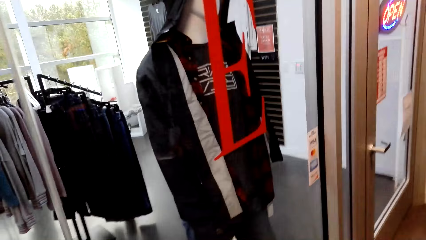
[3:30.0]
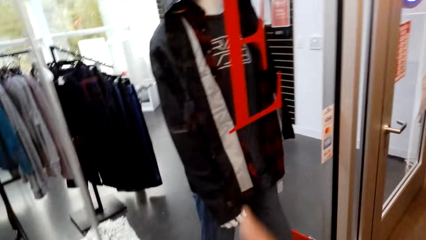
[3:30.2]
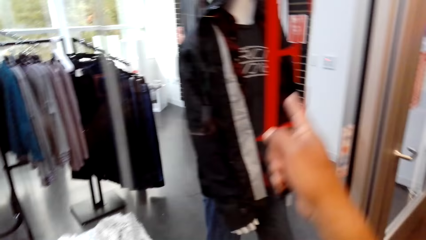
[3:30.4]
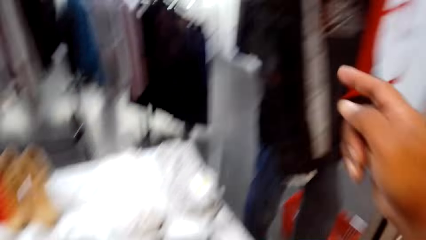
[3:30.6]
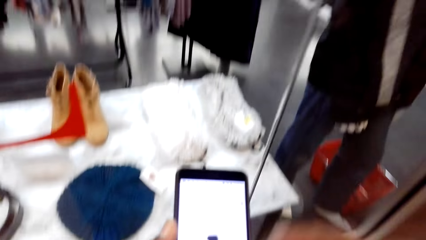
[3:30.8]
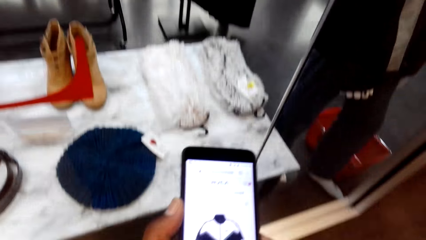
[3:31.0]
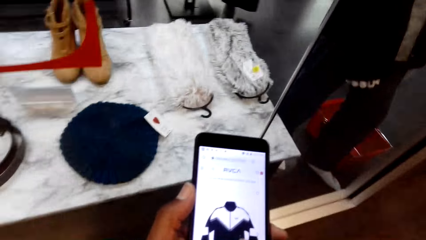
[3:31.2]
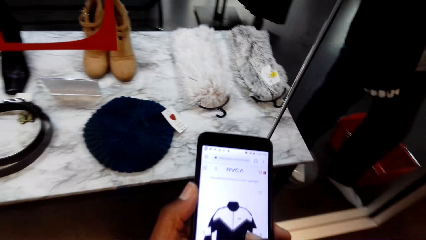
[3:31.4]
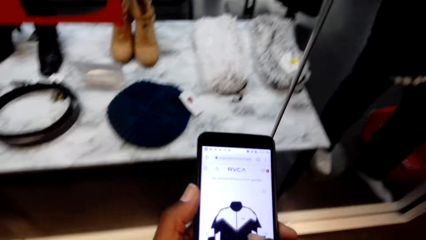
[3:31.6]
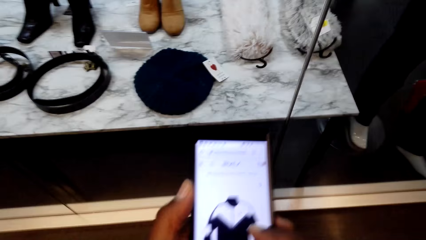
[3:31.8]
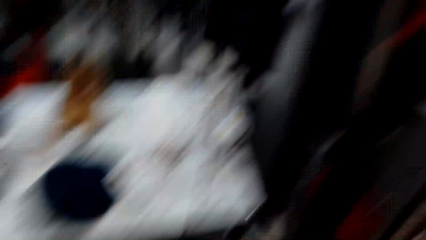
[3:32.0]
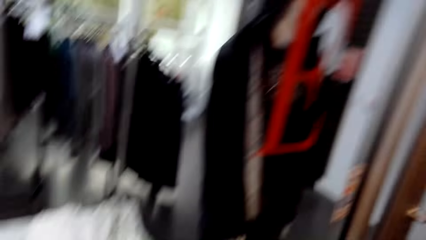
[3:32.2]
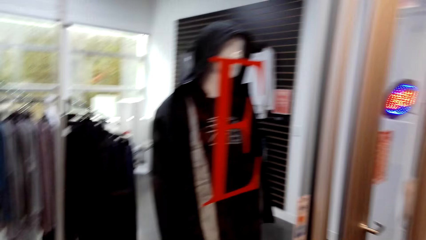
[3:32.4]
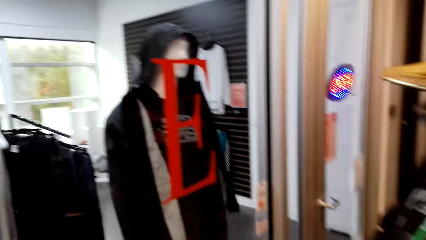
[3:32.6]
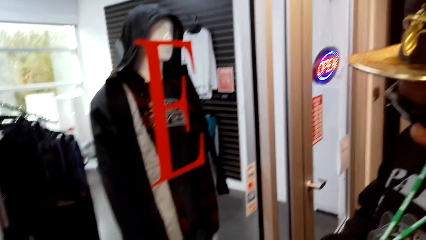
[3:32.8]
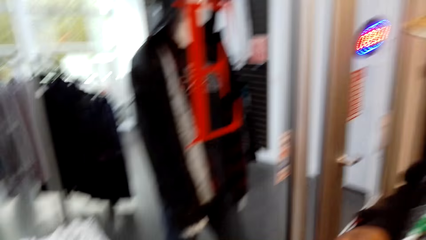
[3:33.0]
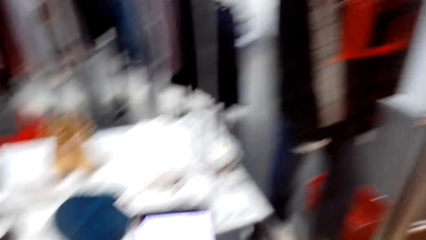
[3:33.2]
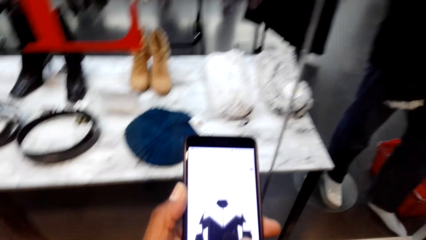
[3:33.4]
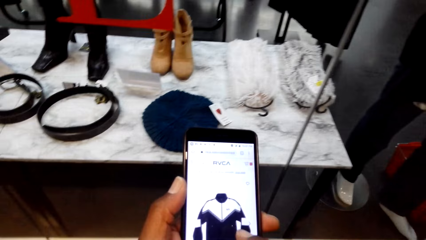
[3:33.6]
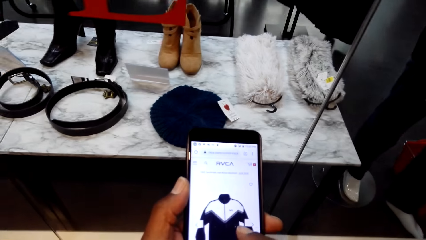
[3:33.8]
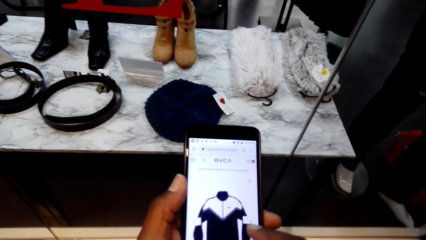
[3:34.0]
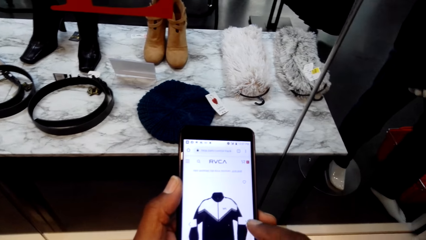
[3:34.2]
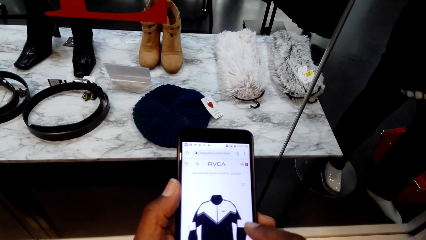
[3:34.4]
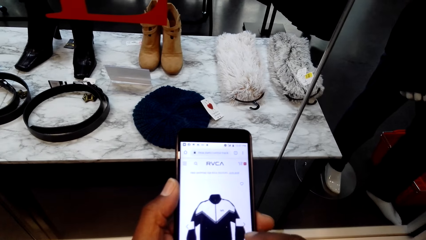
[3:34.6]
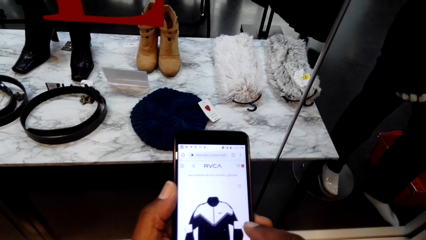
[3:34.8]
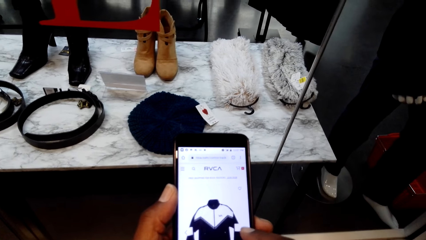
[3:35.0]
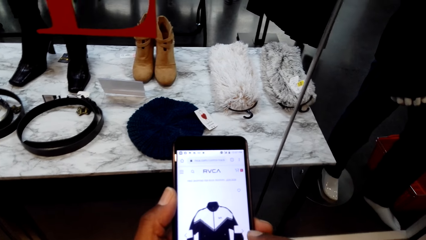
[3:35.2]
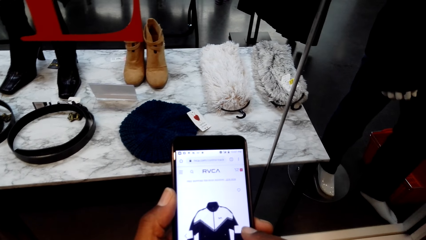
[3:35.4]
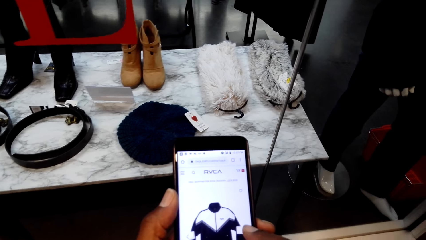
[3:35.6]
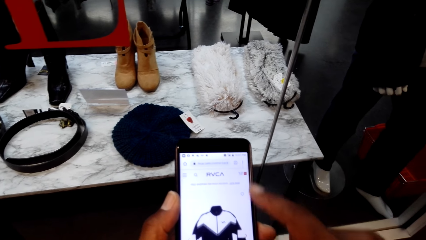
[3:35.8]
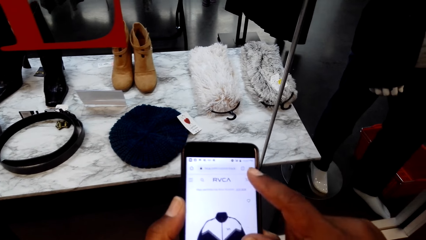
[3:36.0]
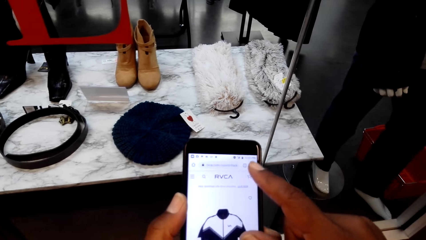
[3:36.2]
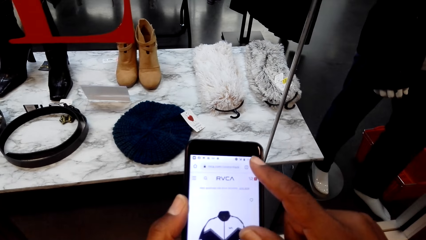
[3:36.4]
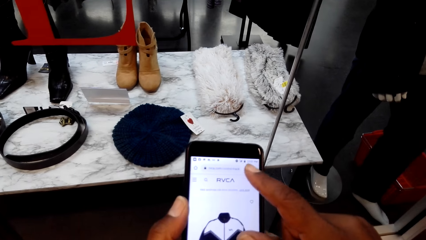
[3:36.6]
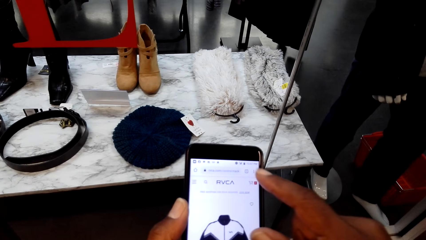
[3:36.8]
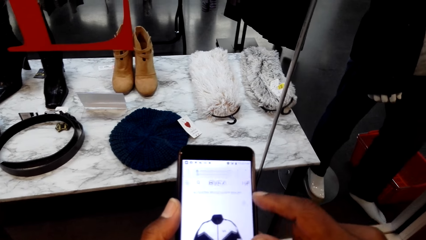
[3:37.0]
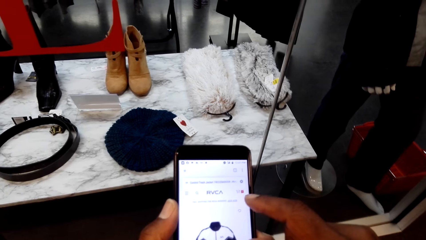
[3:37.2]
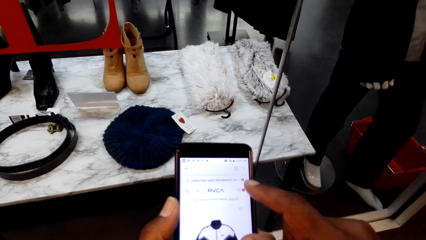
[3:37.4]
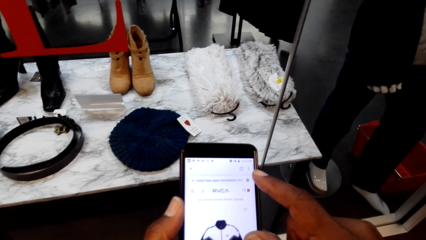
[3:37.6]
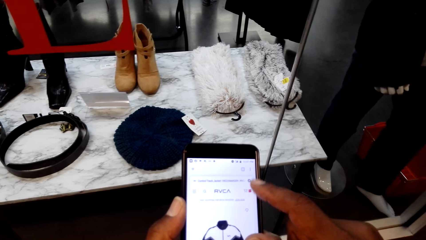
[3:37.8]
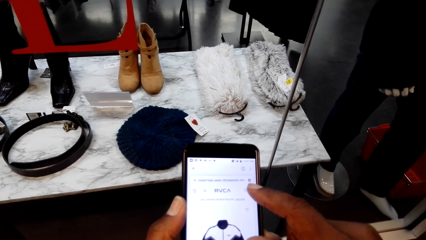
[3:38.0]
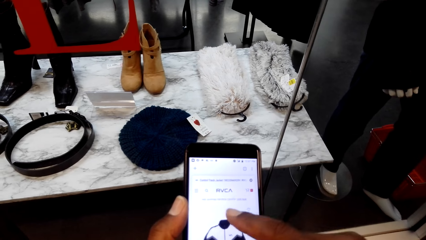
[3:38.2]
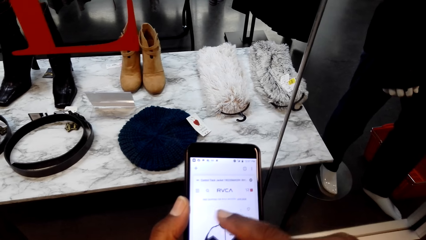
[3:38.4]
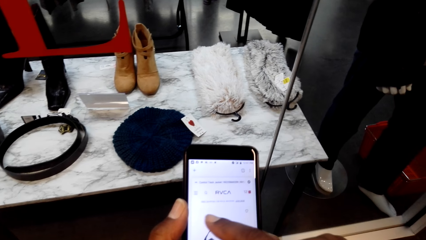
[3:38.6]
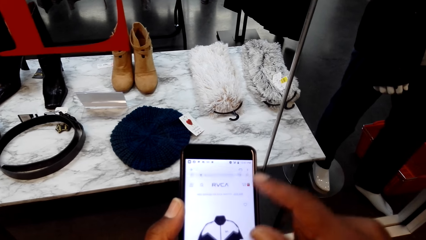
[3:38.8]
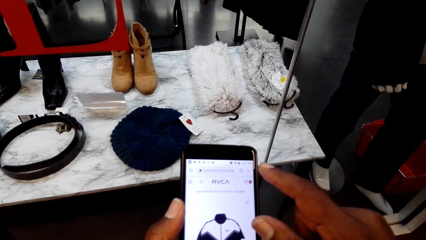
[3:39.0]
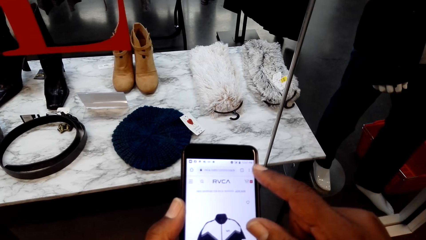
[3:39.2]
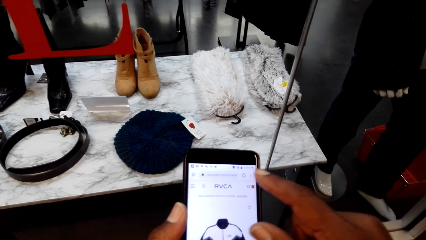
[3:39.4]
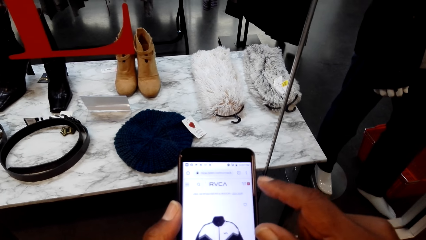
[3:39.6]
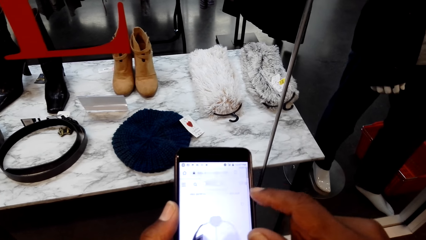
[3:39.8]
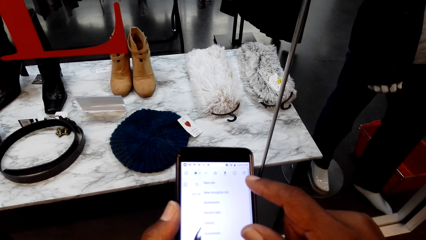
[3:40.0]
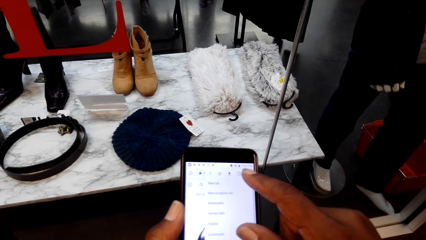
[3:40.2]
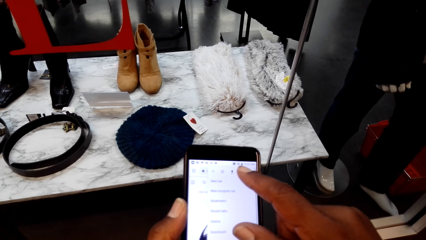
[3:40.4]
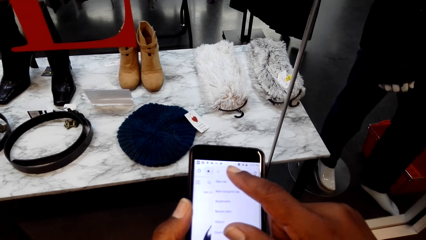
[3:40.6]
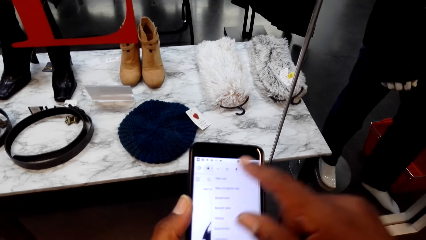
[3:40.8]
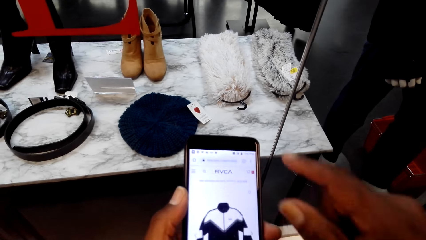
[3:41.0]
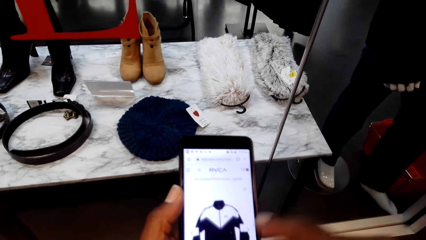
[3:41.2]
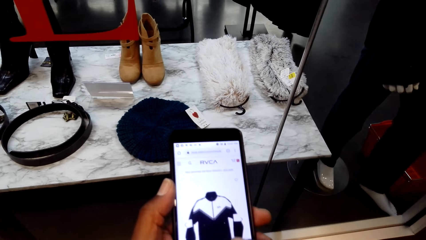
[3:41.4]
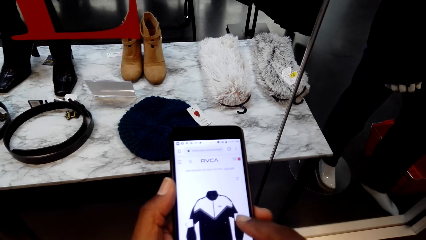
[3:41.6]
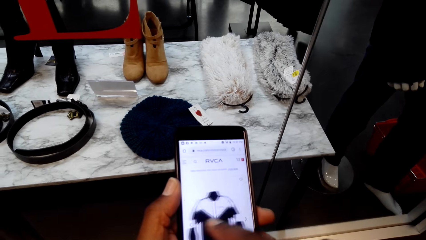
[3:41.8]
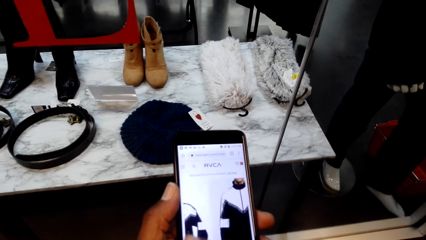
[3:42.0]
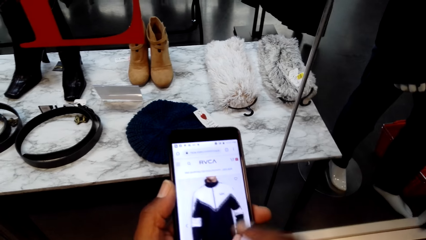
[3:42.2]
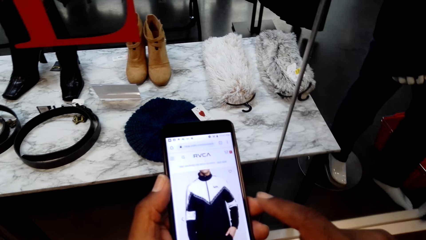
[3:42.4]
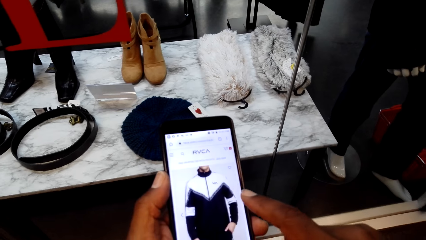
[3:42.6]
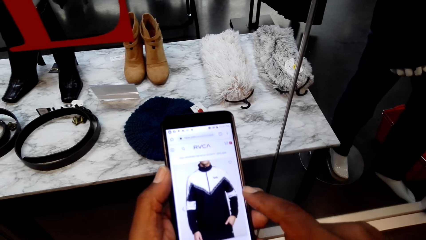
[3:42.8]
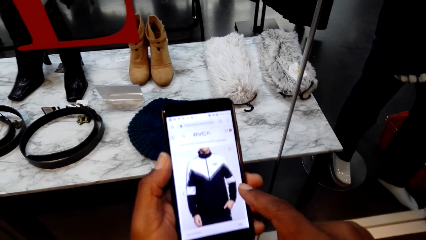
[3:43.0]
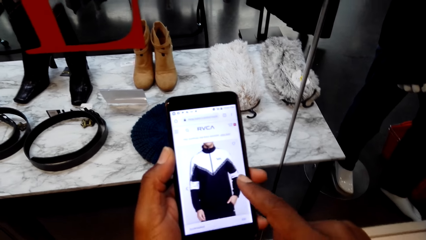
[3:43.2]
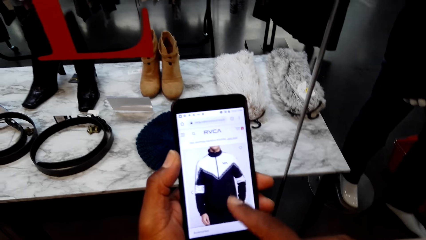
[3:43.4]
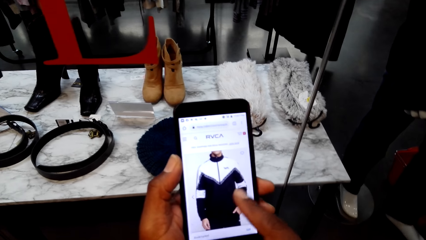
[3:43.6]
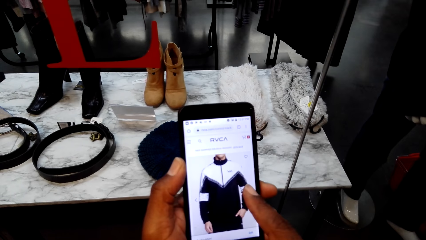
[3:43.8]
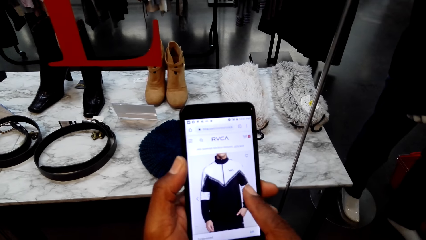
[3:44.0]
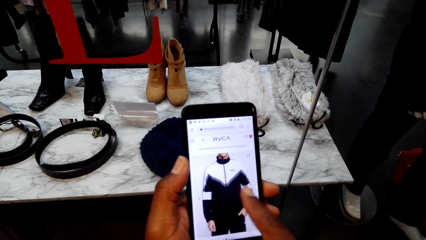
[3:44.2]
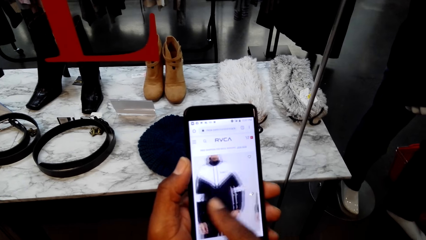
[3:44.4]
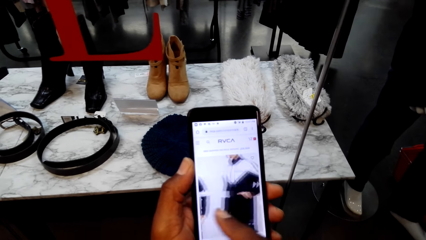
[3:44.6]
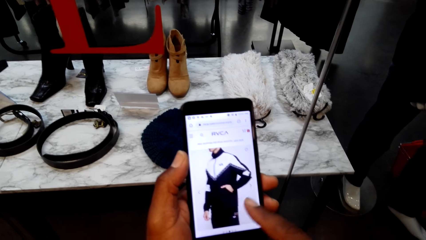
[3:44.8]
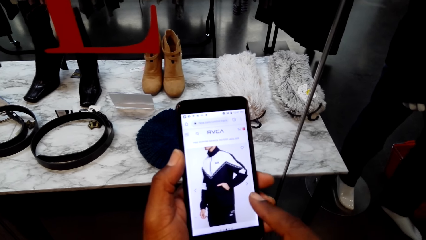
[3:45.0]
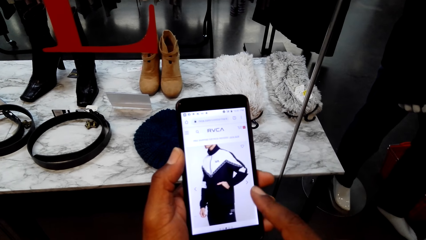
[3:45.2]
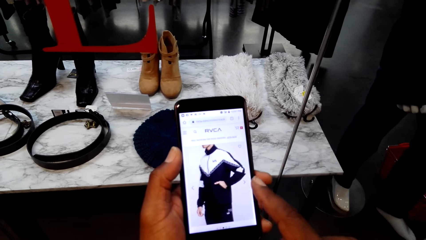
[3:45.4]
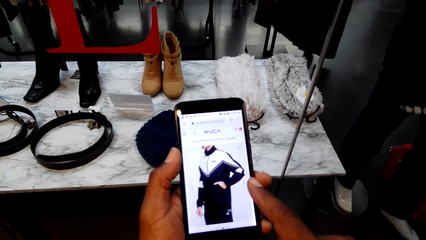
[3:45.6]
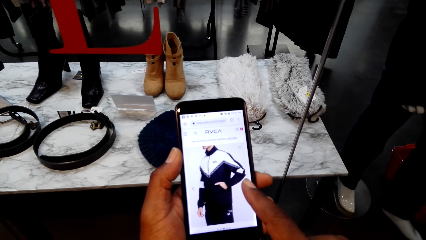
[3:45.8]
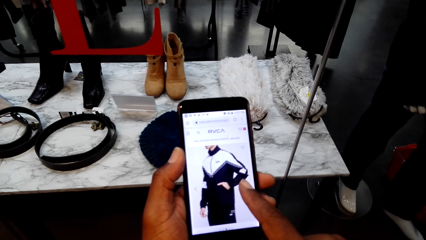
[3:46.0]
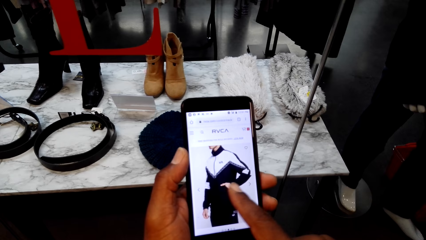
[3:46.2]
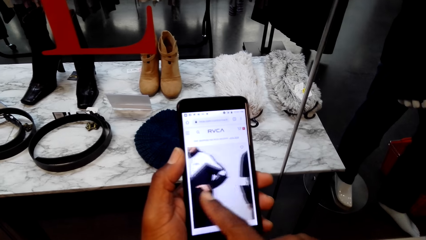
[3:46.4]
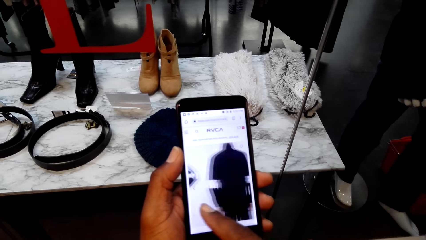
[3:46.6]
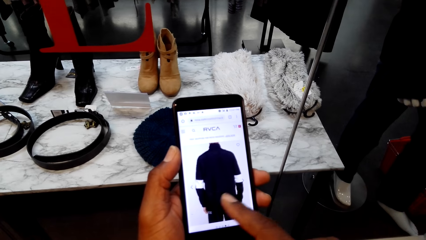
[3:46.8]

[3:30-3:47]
The camera wearer speaks with gestures. They look at the phone. They look at the mannequin. They operate the phone.
